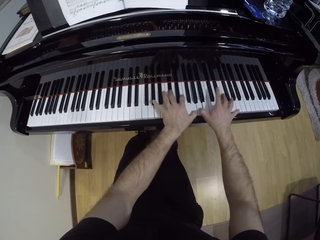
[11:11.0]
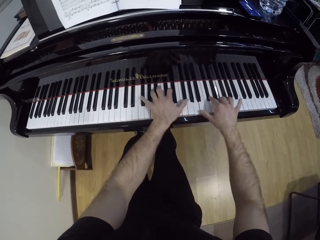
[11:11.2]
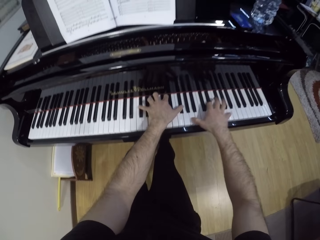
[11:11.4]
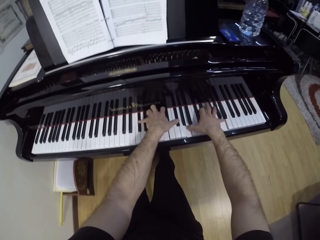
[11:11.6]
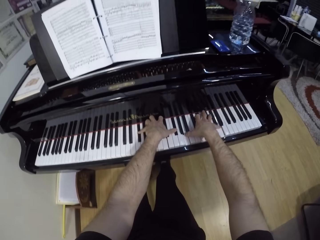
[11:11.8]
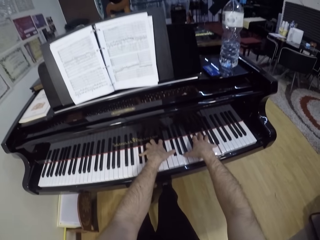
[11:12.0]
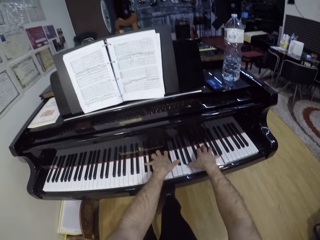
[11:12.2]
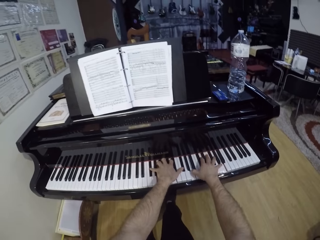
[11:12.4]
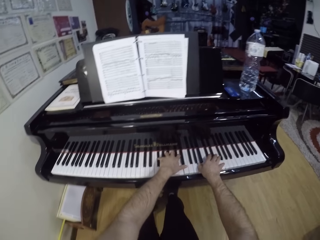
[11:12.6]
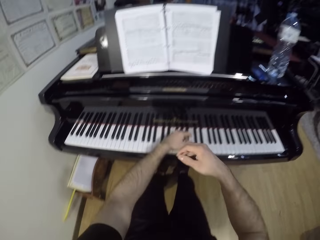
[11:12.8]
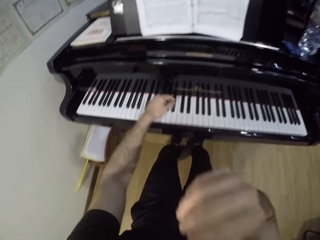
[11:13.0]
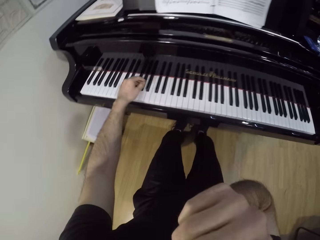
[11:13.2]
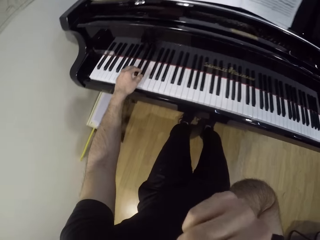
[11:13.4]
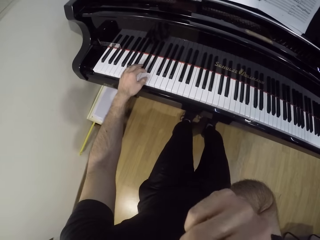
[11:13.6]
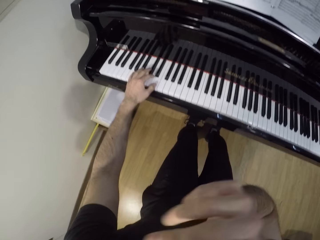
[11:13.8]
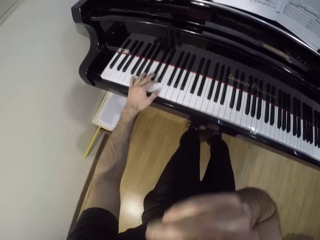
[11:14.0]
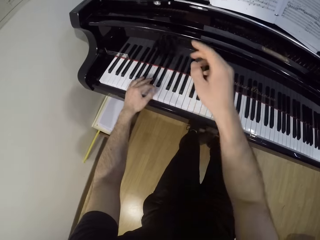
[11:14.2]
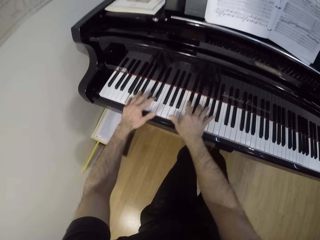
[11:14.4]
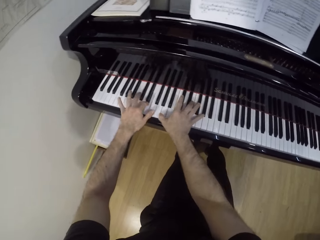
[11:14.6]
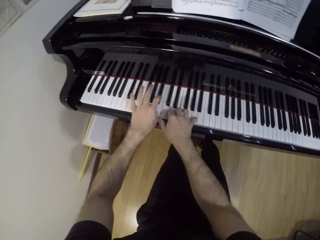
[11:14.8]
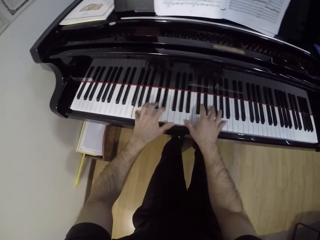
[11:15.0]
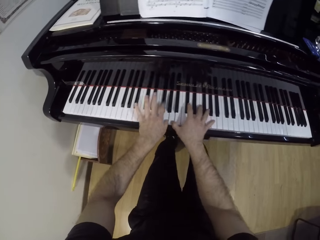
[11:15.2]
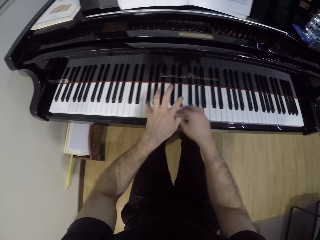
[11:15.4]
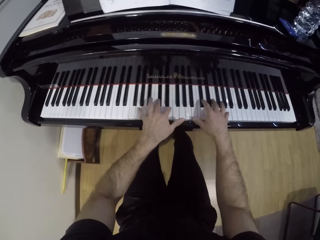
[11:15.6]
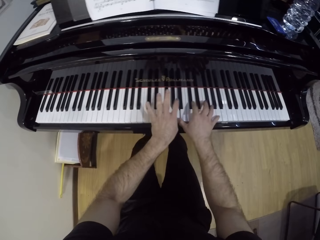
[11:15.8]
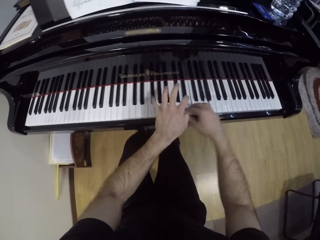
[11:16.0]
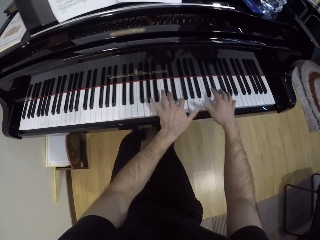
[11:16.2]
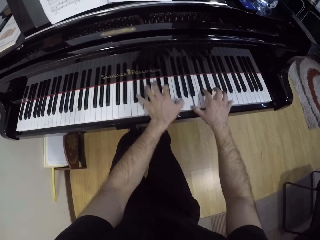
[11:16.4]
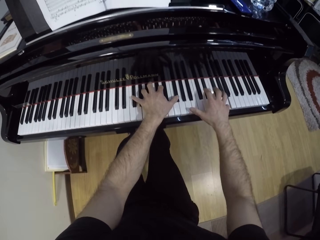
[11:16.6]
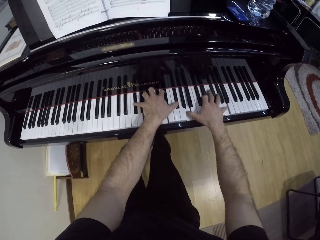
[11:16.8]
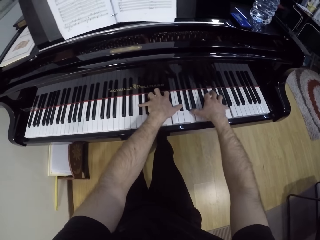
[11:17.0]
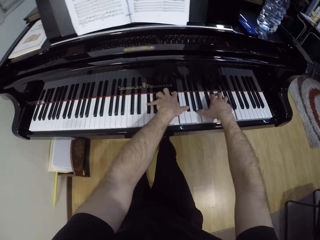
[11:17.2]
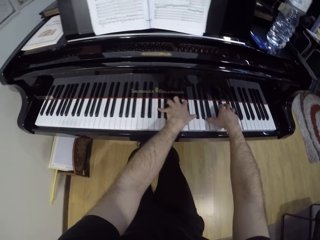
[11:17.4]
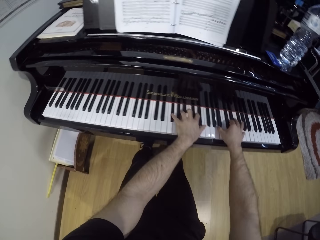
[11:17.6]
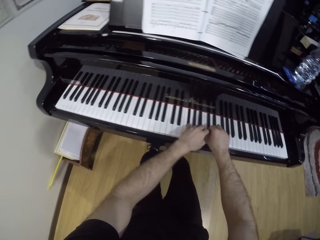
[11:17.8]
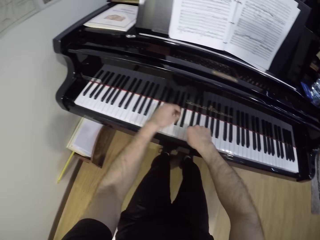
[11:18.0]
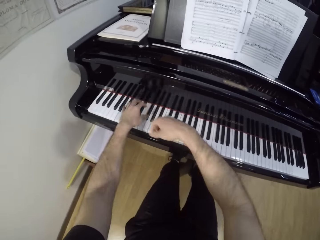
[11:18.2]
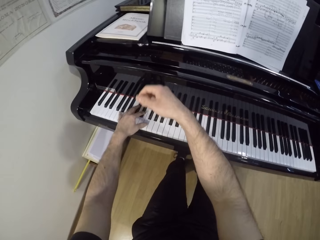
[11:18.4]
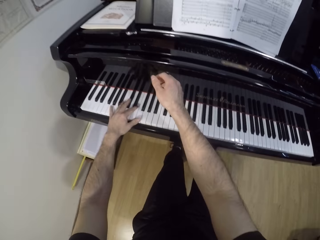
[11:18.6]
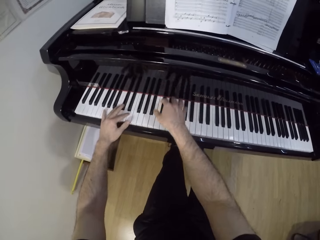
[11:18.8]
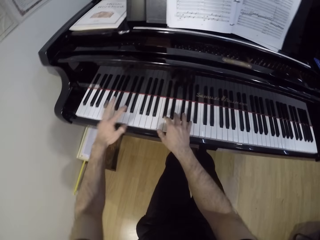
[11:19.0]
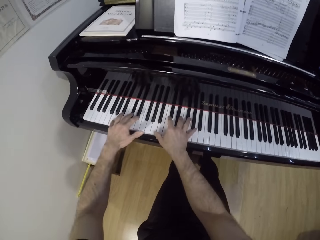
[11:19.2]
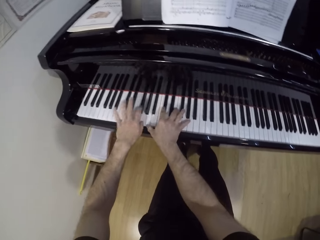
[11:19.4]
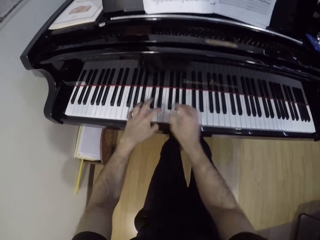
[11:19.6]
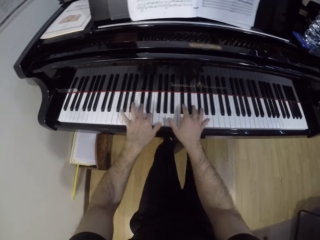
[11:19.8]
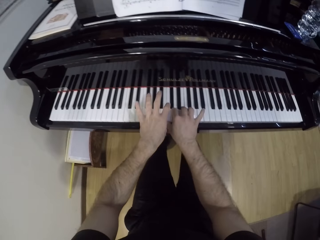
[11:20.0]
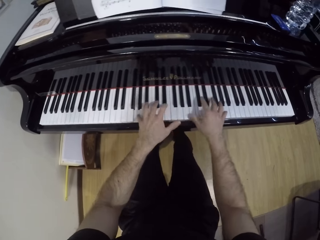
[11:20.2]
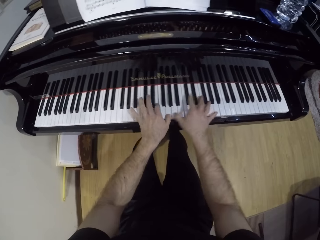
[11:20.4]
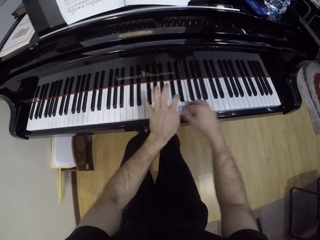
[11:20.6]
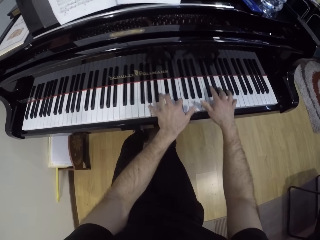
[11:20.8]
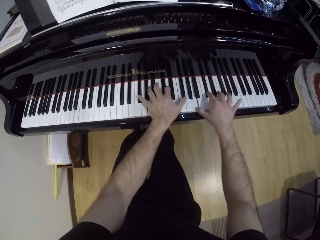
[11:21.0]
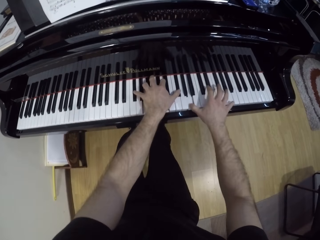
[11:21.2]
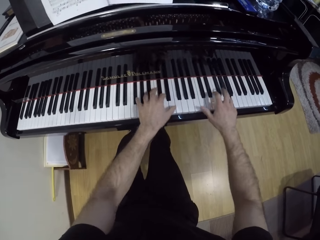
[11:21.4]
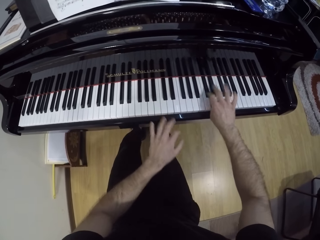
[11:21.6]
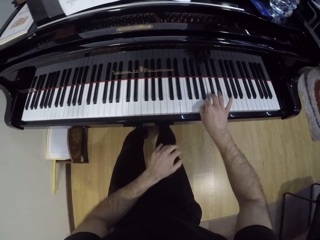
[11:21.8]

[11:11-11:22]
The camera wearer holds the keyboard with both hands. He touches his face with his right hand. He moves the right hand towards his face, does something with the right hand, and holds the keyboard with the left hand. He holds the keyboard with both hands and plays the keyboard with both hands. He holds the keyboard with both hands, moves both hands, and plays the keyboard with both hands.

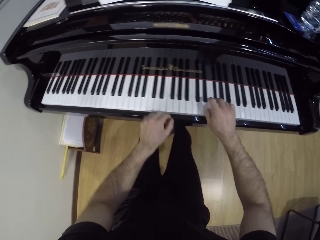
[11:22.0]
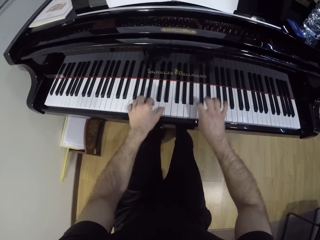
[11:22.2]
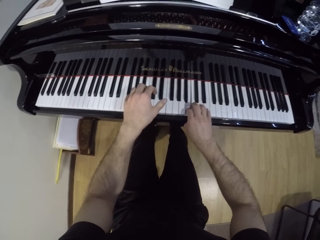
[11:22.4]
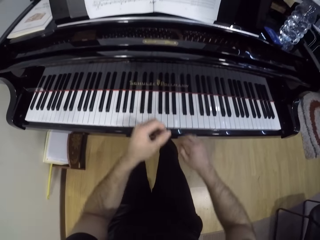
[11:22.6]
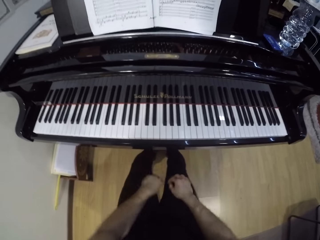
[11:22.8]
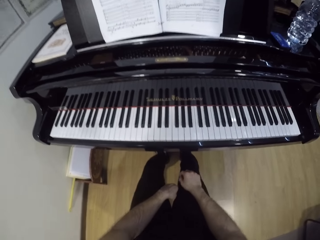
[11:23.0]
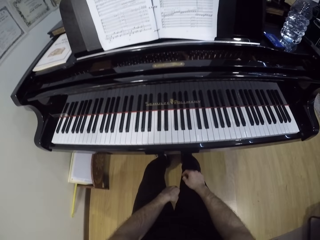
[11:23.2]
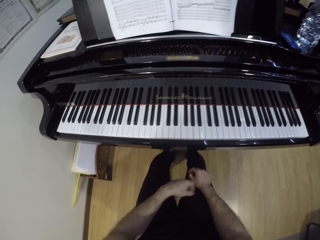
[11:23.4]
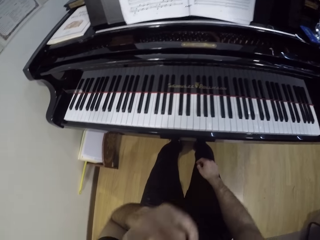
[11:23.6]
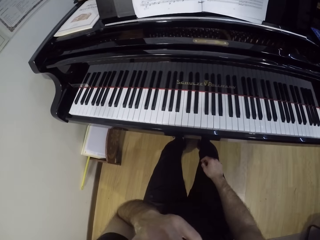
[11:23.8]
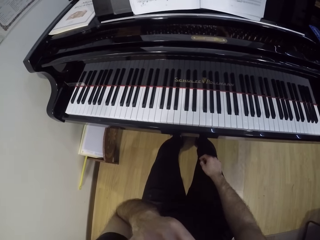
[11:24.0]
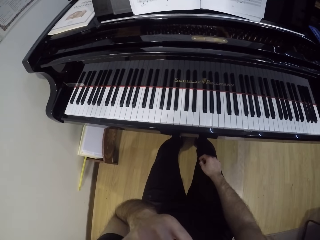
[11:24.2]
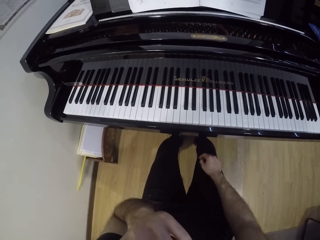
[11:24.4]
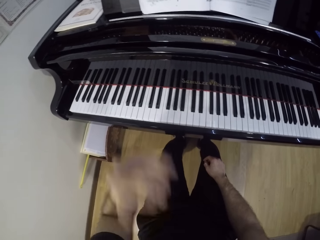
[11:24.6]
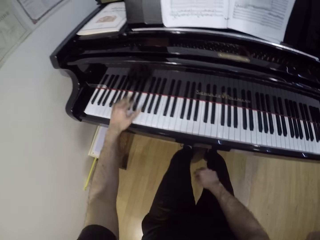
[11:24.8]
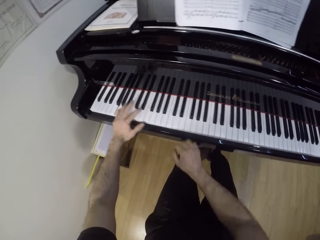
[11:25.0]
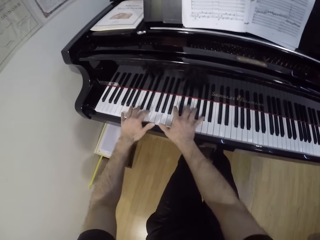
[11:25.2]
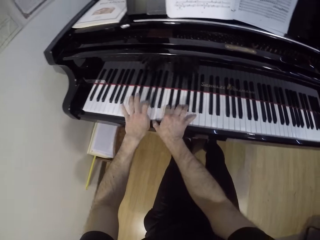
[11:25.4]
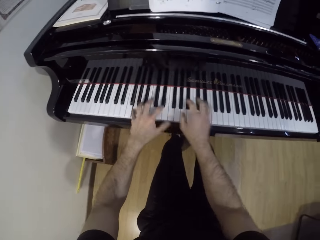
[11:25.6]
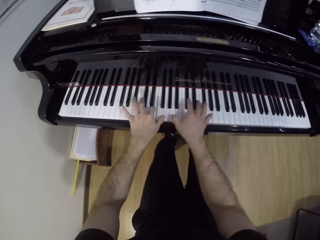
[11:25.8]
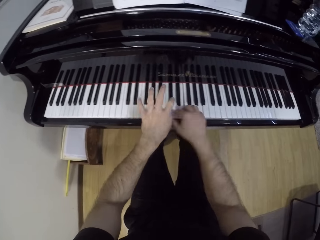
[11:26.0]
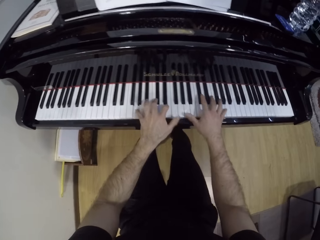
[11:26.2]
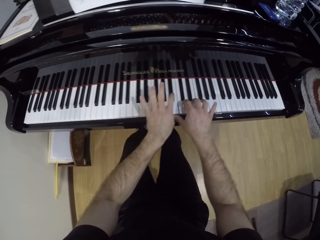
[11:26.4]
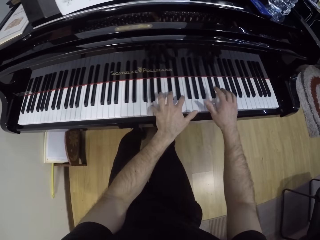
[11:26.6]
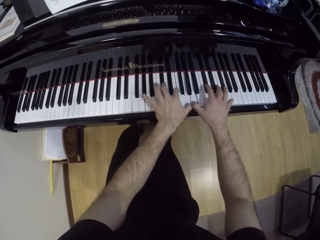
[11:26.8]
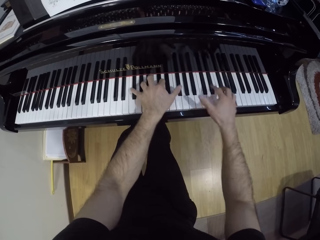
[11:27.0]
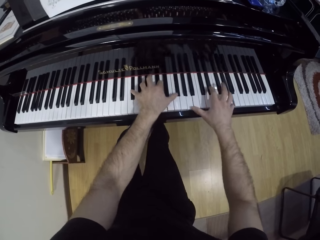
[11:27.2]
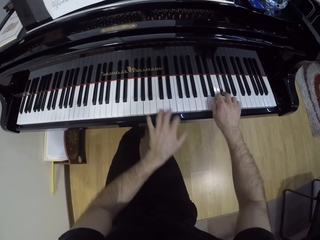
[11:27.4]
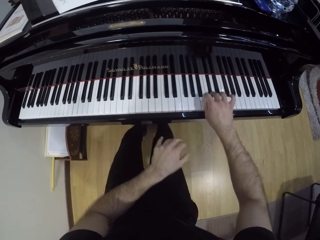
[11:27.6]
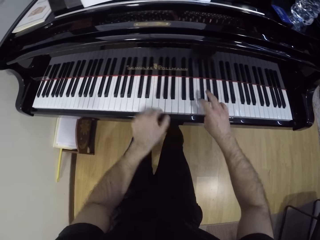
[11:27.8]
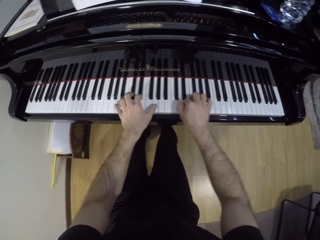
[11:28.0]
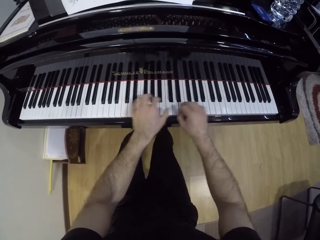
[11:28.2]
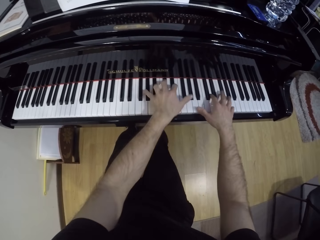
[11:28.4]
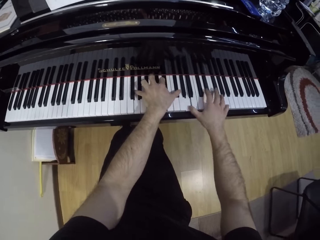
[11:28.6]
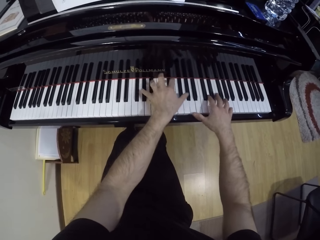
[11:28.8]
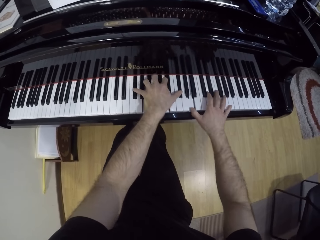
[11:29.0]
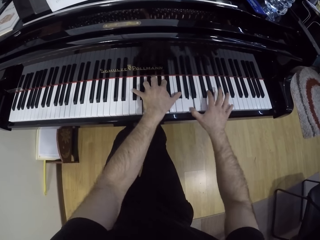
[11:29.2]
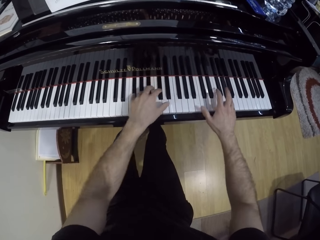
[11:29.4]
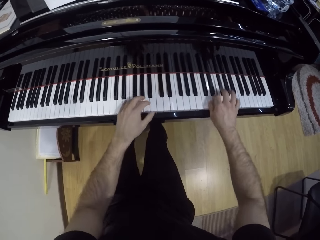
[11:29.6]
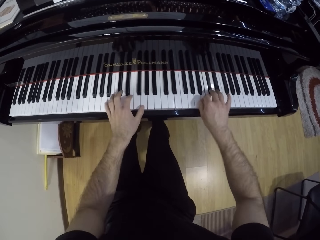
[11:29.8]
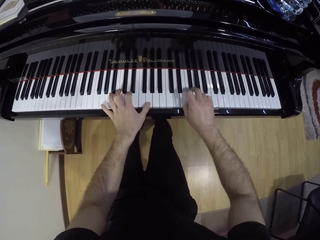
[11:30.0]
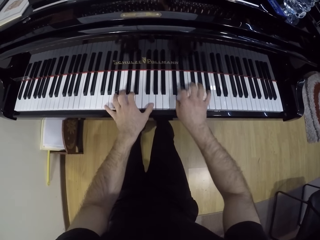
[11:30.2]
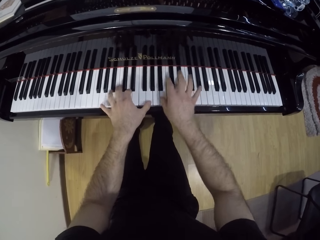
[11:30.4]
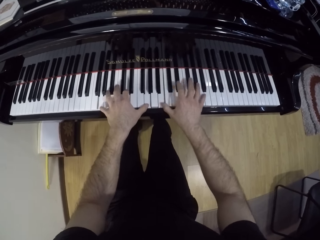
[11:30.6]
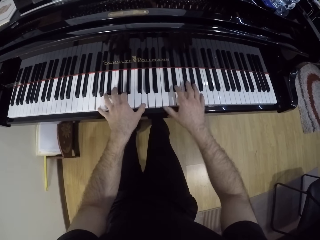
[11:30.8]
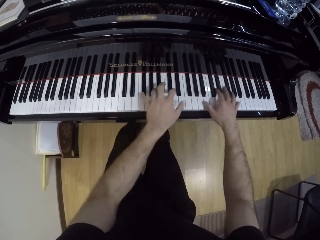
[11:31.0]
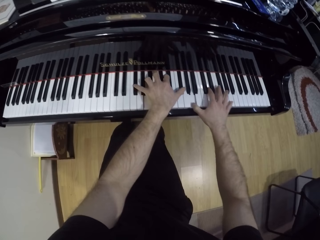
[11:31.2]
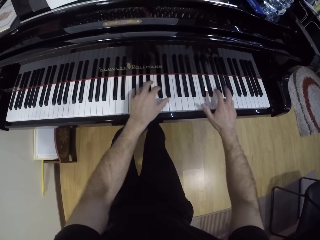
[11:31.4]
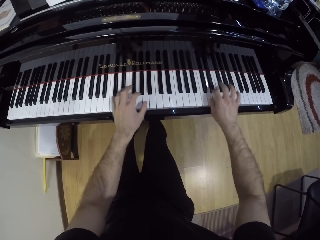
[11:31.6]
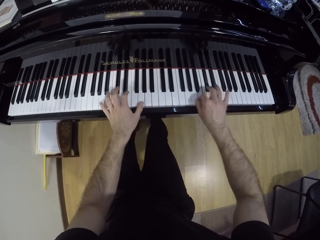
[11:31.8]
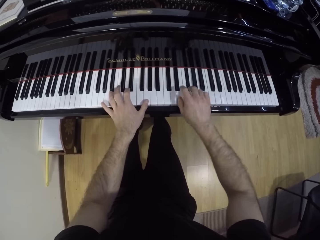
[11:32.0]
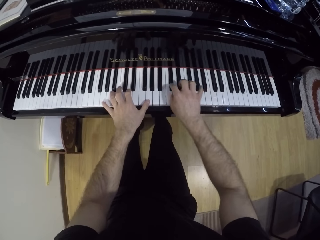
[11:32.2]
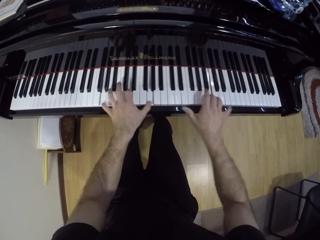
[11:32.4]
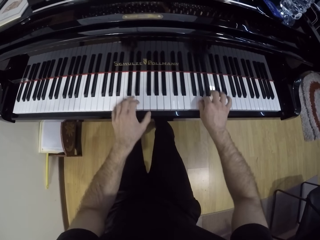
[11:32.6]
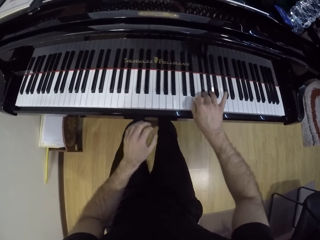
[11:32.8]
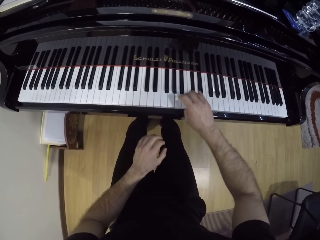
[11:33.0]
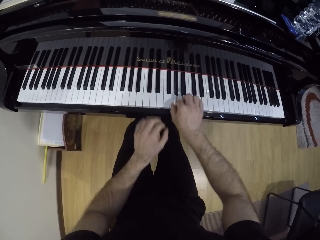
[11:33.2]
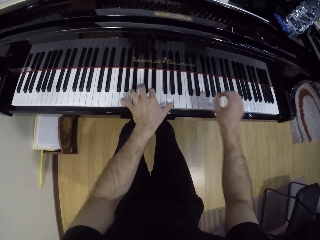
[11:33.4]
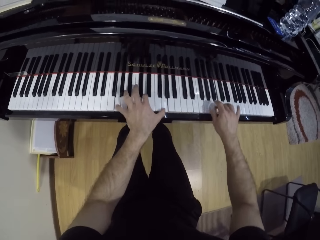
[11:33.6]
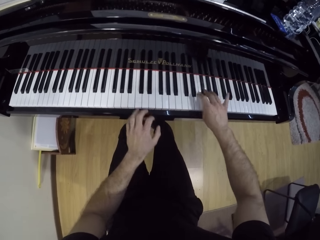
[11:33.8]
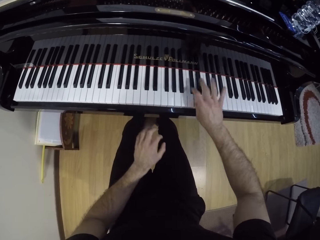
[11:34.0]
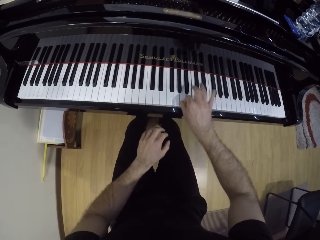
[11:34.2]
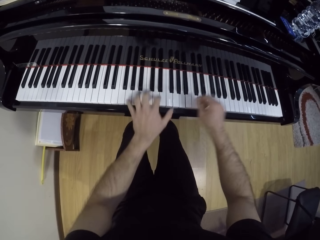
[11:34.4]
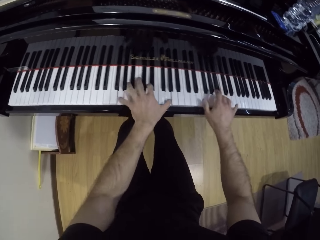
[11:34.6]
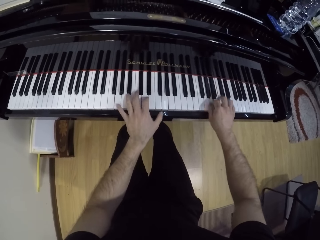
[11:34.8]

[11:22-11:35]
The camera wearer moves the left hand and plays the keyboard with both hands. He drops his hands from the piano. He places both hands into the lap. He touches his face with his left hand. He moves the left hand towards the face. He touches the keyboard with both hands and plays the keyboard with both hands. He moves the left hand and plays the keyboard with both hands. He moves the left hand and plays the keyboard with both hands. He moves the left hand.
